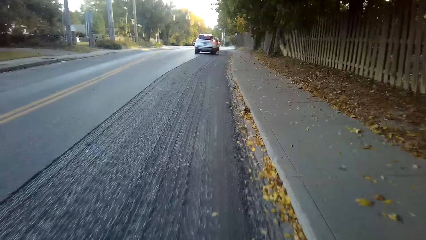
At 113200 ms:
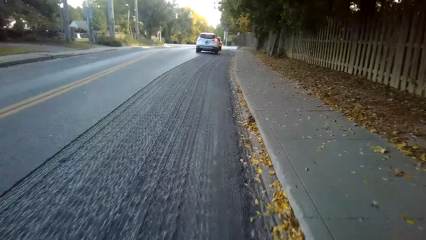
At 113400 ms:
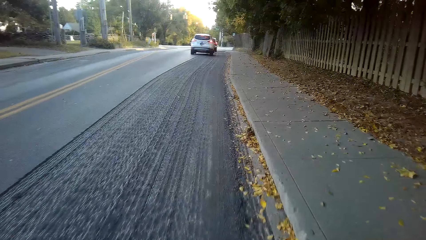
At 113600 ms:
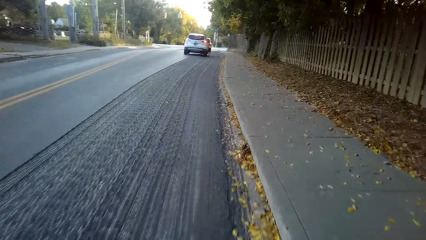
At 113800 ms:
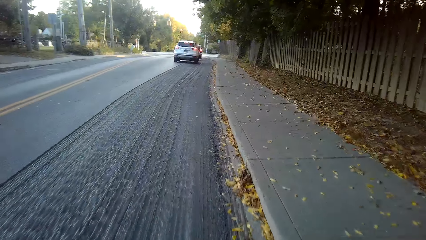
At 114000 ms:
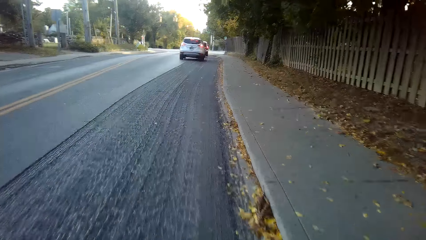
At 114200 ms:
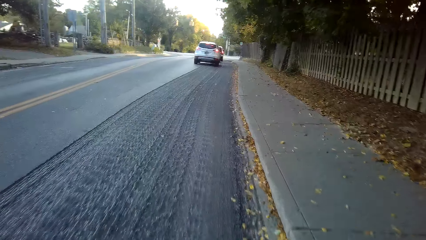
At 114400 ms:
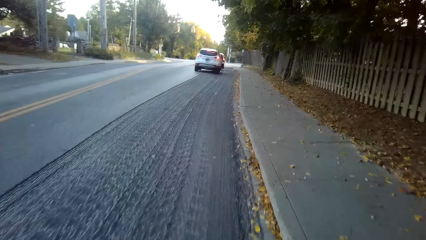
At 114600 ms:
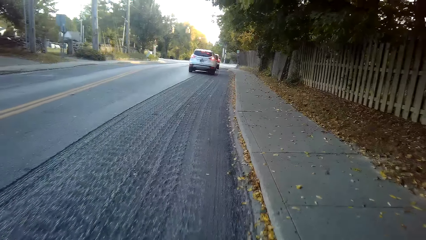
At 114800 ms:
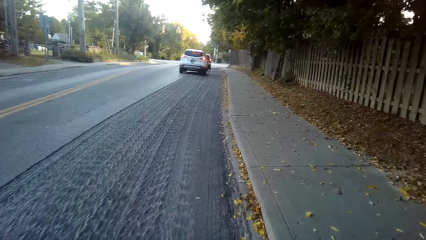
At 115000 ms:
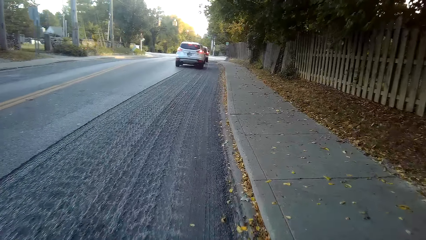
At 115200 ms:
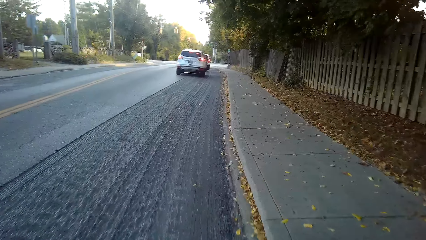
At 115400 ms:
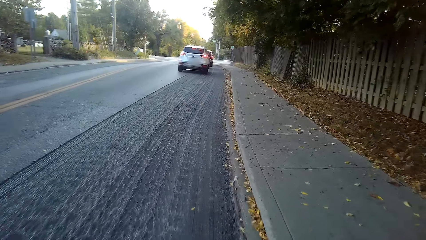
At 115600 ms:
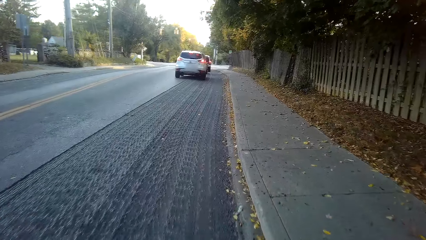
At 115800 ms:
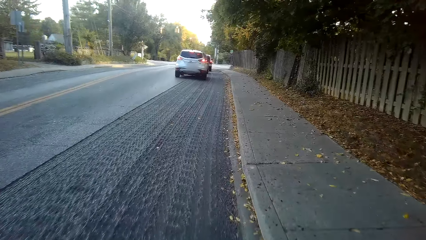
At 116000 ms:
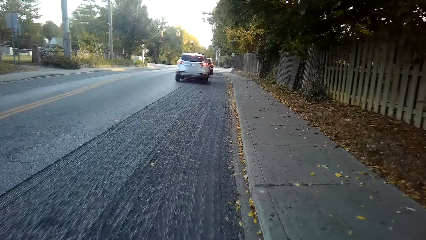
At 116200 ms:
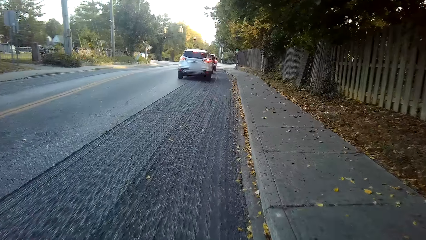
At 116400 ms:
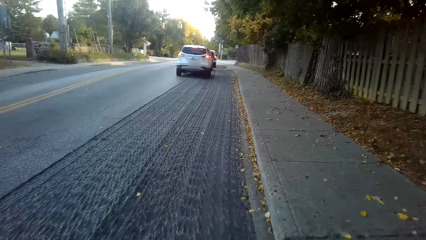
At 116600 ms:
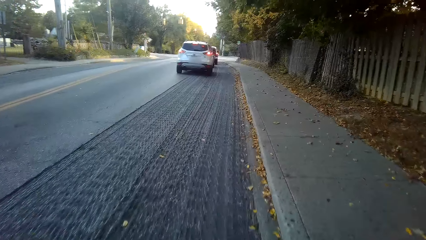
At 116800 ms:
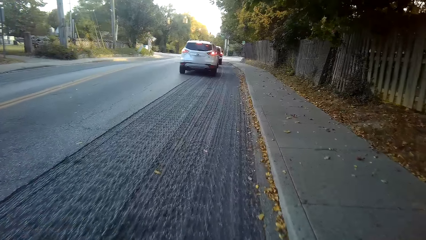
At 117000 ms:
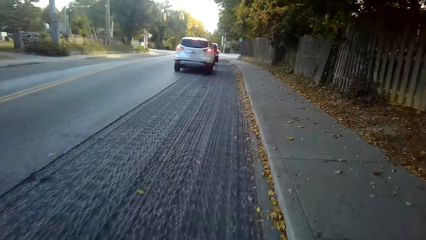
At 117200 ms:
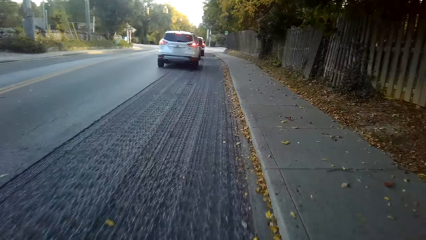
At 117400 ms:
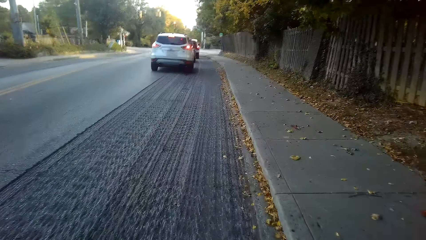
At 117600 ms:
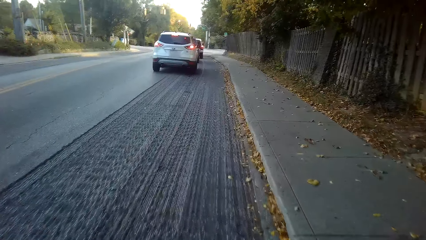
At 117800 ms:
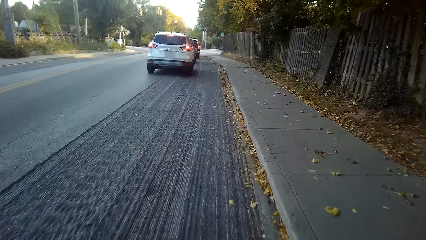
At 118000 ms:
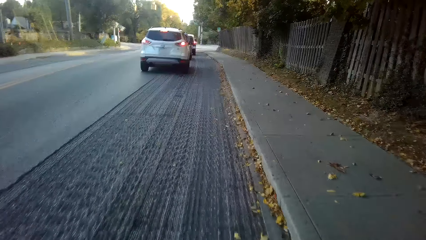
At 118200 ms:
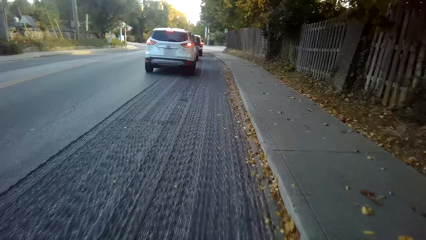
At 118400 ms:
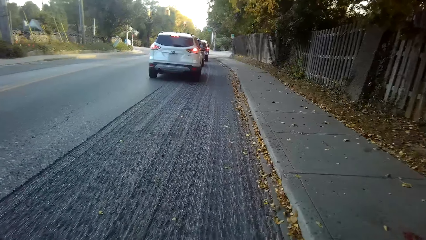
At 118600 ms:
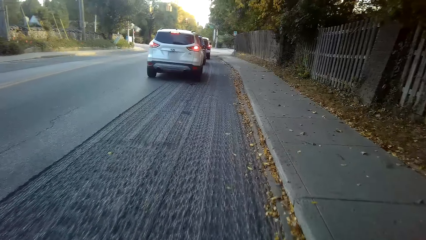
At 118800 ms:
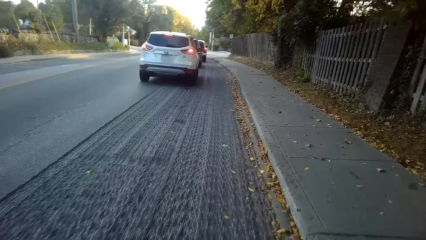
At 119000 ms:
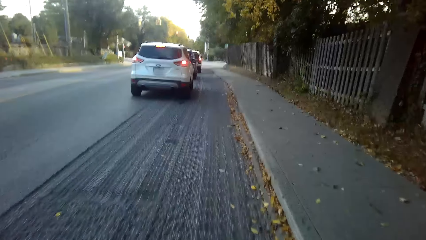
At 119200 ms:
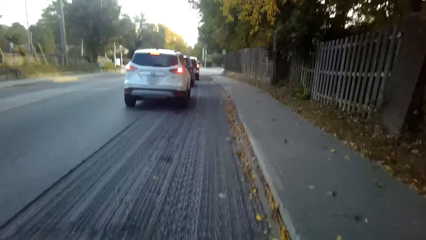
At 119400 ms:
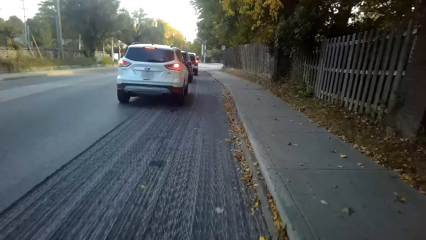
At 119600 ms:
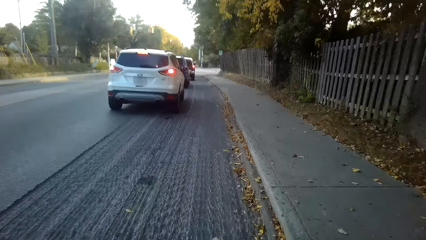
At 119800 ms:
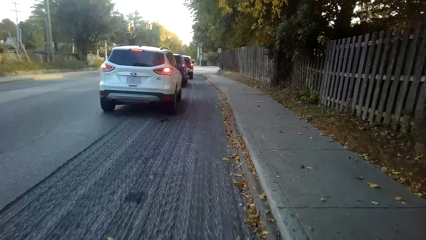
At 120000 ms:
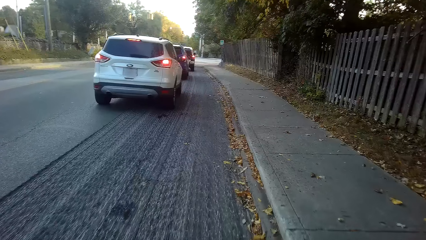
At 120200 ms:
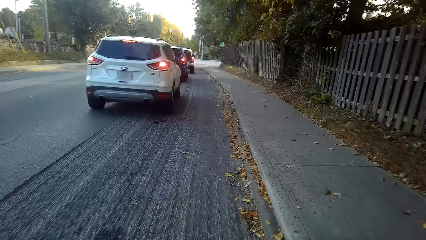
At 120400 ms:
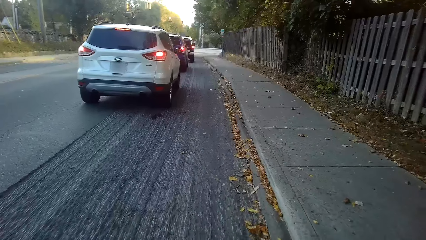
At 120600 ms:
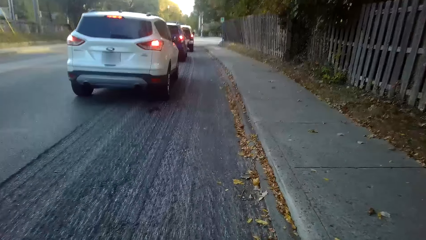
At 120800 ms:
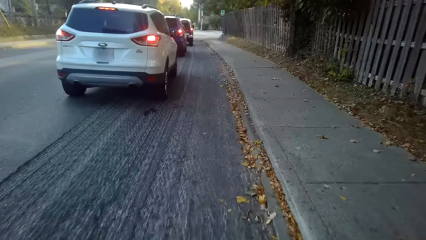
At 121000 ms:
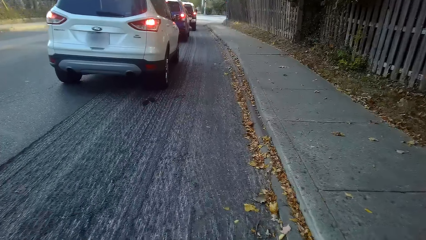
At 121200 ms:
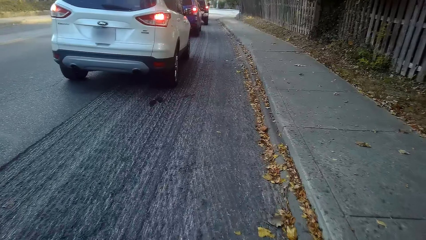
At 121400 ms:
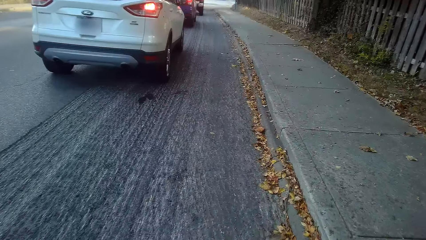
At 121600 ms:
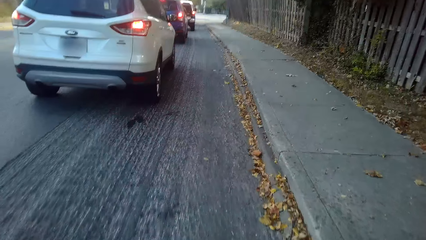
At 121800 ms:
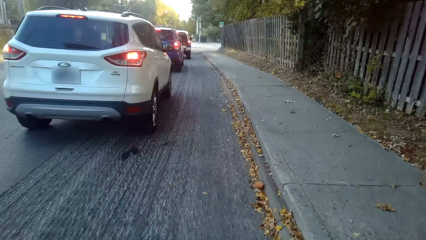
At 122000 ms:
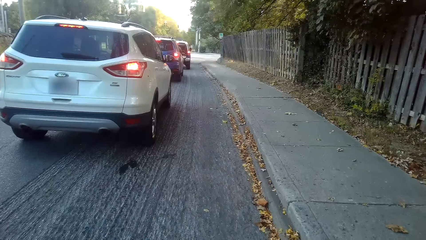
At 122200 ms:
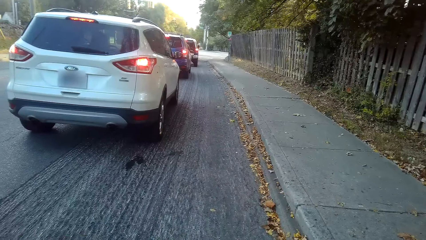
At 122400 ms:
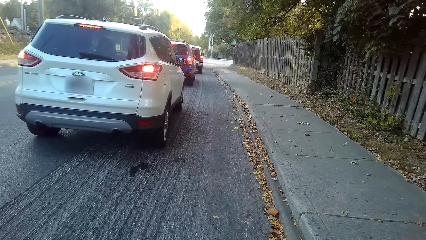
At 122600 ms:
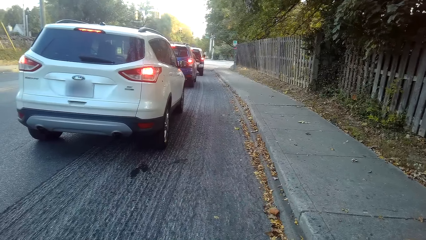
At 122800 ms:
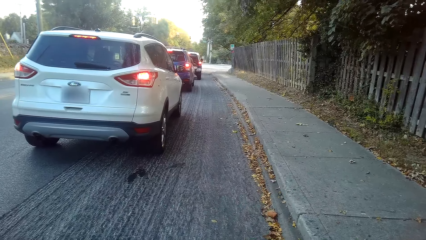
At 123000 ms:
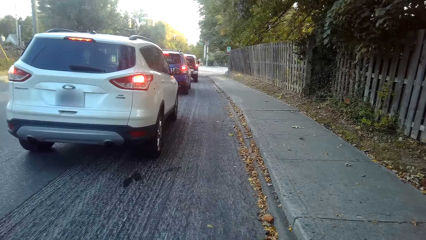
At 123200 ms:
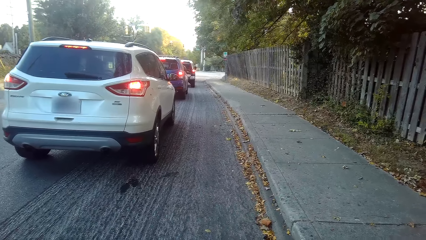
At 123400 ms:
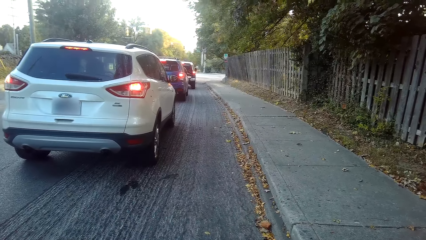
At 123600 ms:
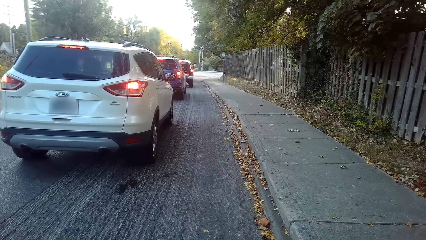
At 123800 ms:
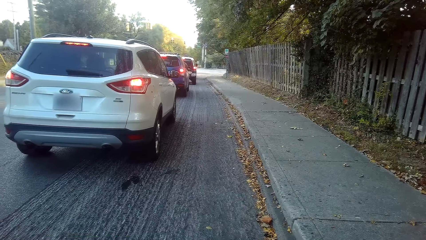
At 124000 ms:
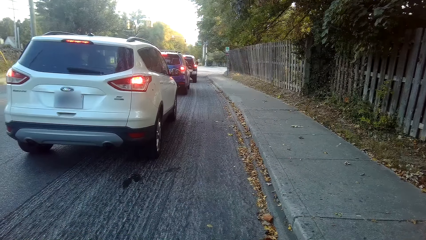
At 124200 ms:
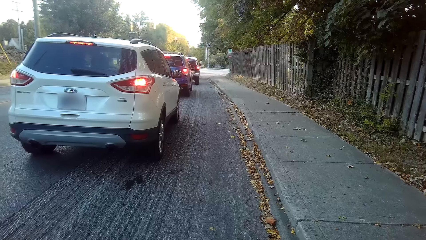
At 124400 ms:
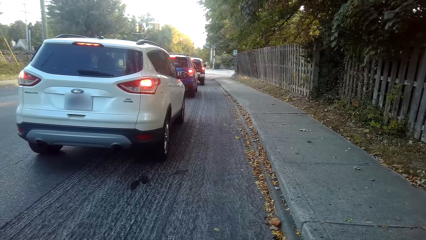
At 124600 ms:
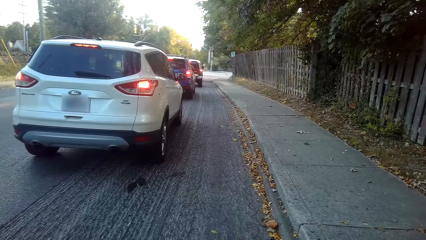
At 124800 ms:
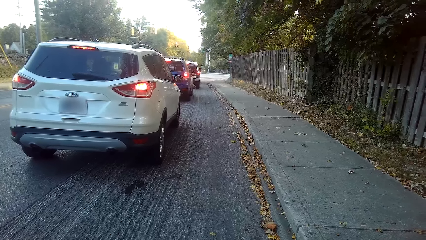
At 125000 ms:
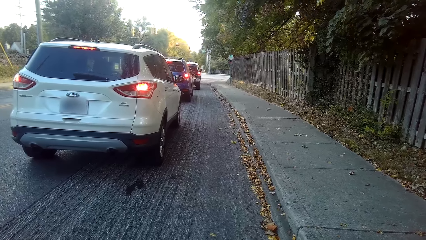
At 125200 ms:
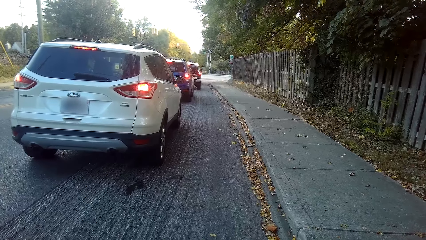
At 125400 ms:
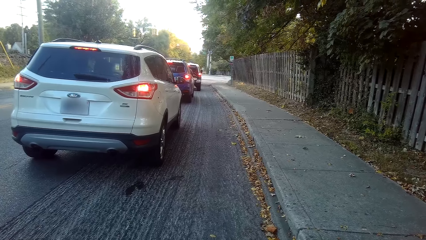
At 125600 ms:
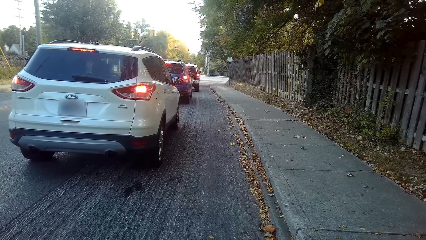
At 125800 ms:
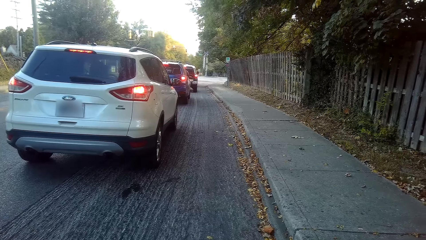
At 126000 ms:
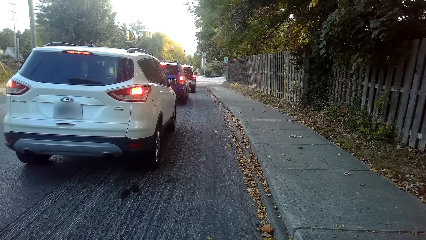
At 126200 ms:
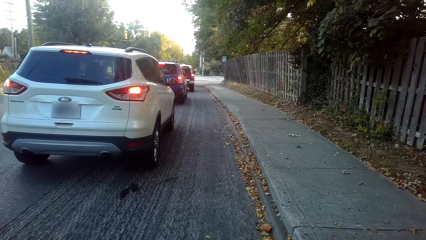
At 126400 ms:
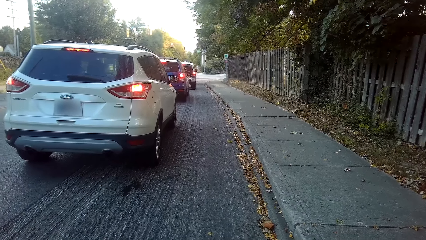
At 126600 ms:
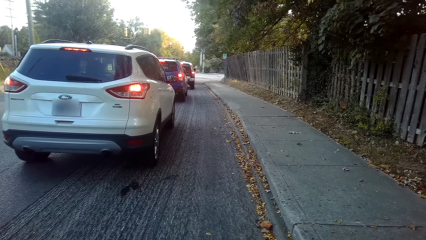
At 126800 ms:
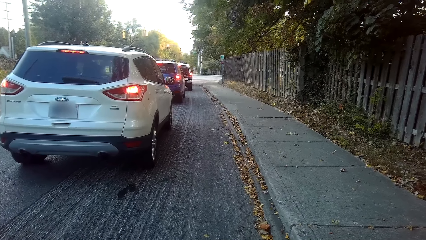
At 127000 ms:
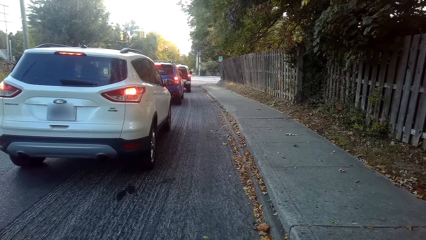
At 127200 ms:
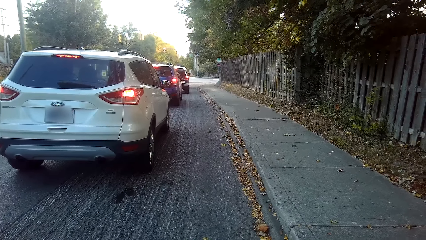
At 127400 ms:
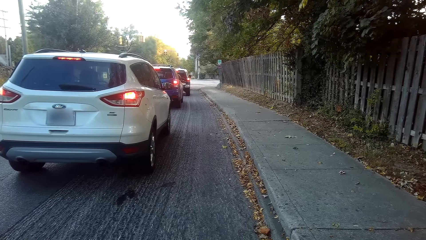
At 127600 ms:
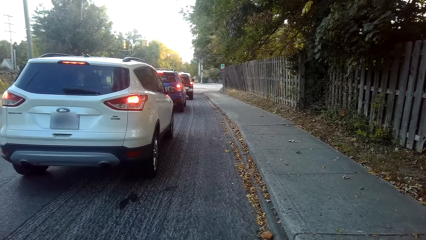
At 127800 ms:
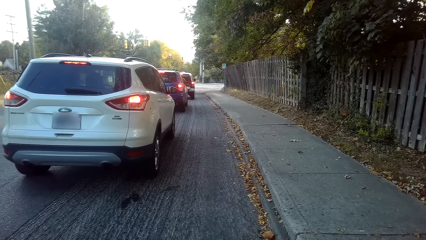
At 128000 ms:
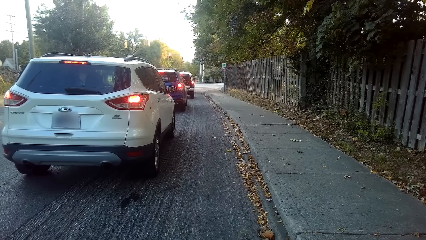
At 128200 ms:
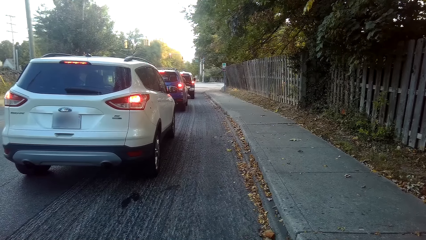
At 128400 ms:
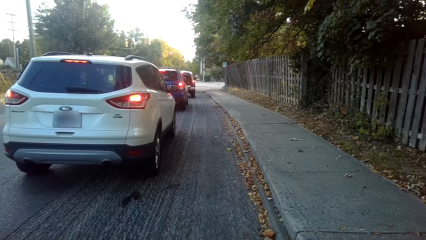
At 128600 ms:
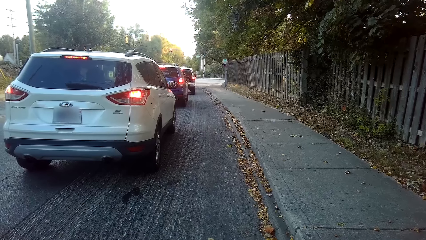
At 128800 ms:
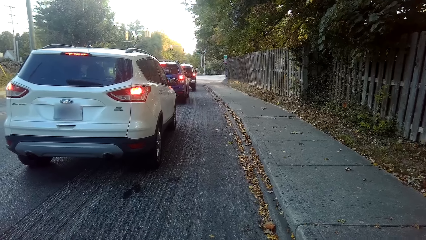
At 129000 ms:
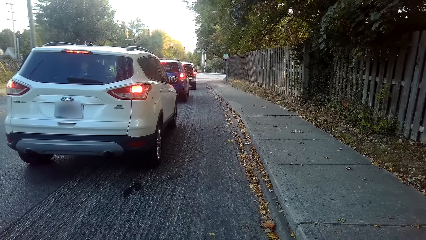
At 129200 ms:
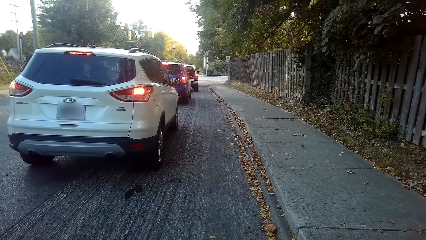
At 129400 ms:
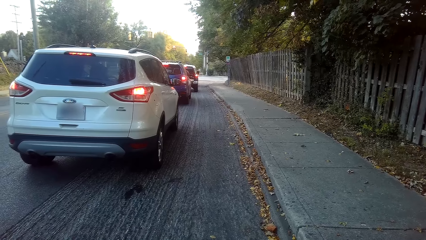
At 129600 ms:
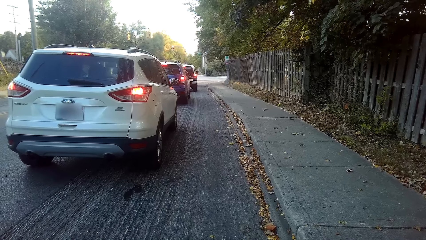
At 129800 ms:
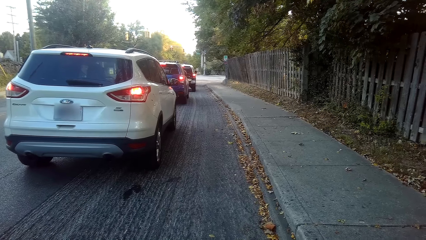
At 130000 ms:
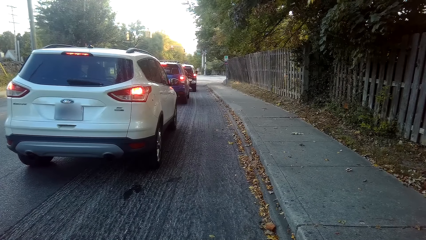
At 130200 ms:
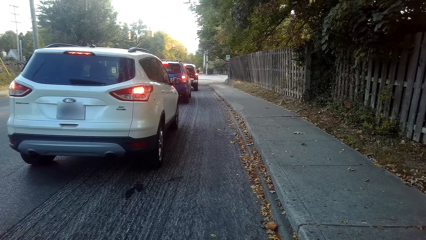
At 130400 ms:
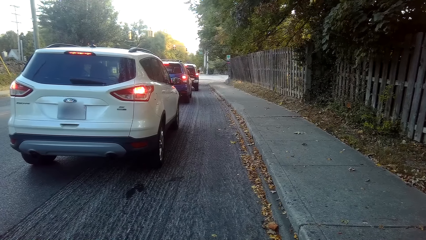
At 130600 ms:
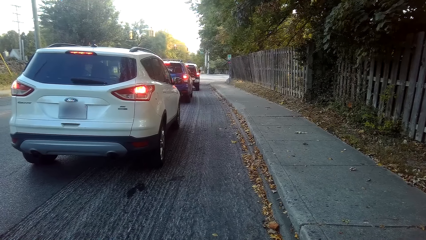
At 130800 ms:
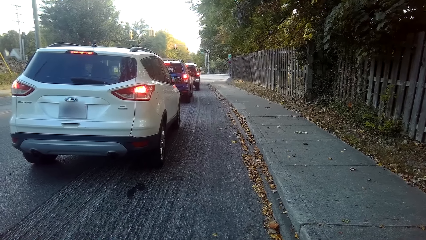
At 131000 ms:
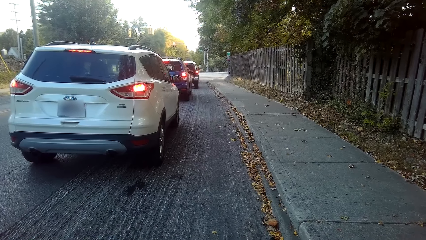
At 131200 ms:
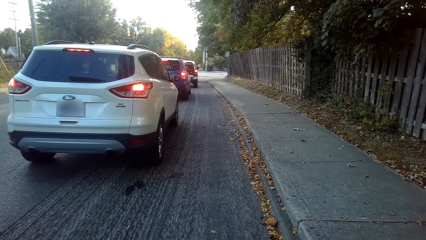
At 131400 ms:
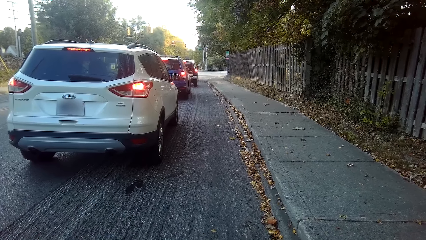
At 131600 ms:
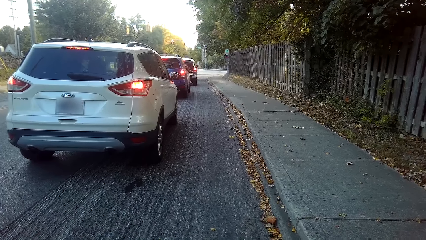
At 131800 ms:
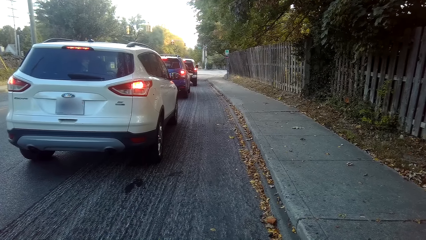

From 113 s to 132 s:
The camera wearer slows down. They stop down on the road. They look at the cars.
